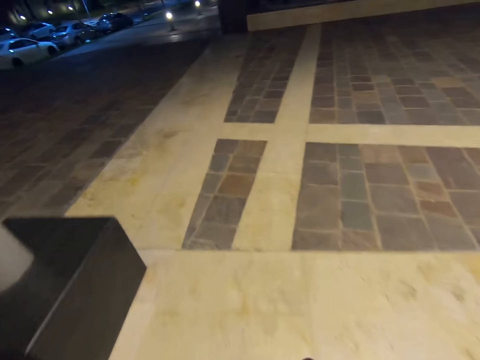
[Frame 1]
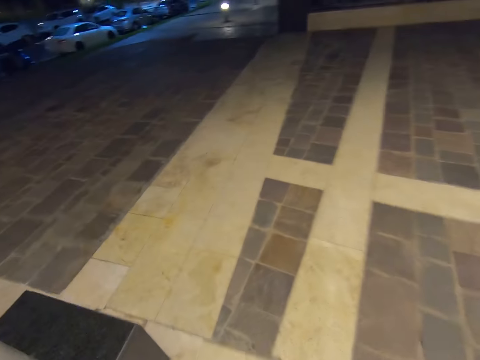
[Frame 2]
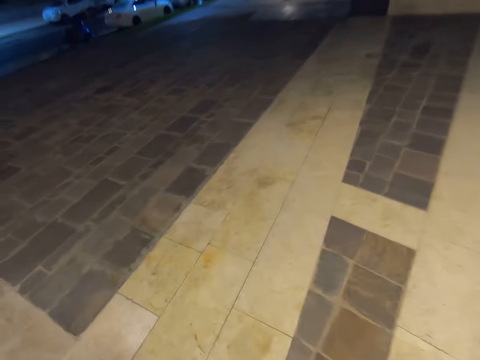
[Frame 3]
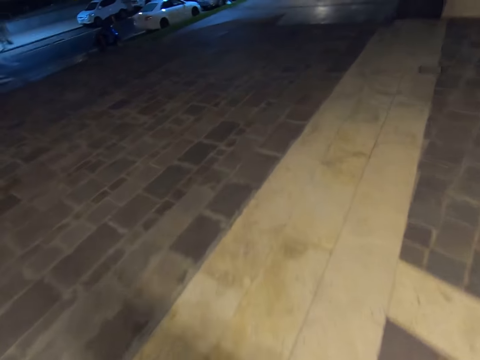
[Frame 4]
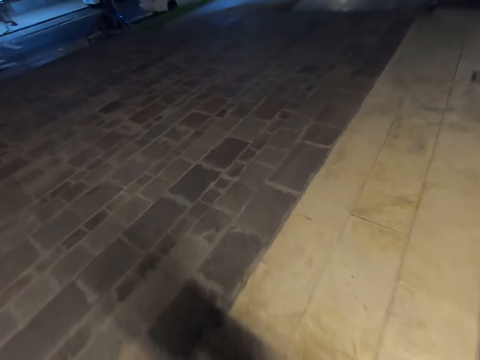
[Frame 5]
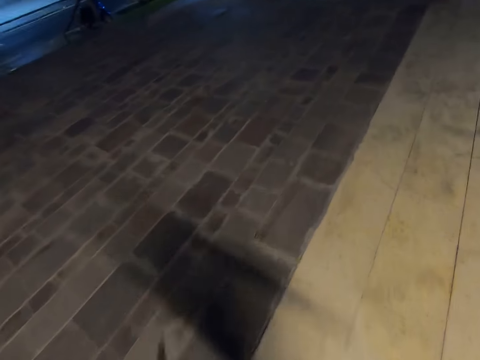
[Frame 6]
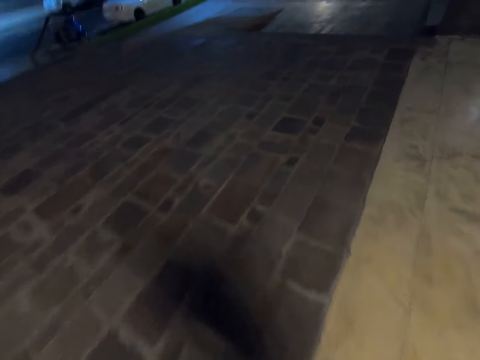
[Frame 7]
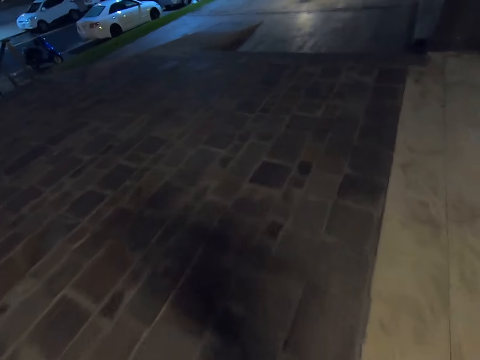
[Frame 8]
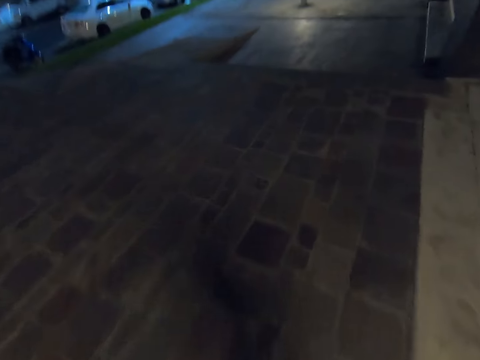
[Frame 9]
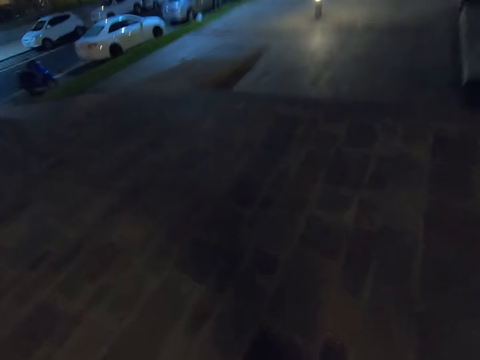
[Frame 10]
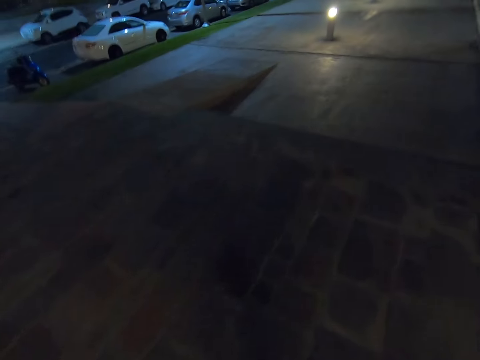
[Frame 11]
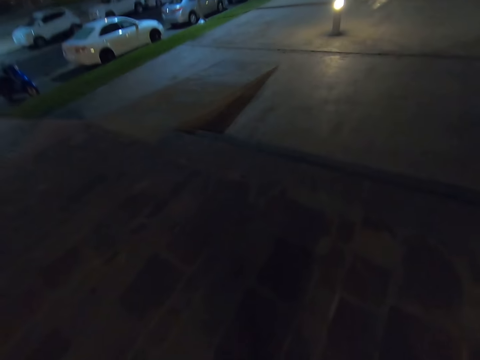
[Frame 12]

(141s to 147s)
The camera wearer walks towards a street.

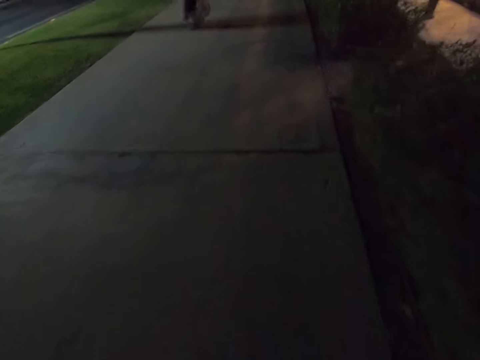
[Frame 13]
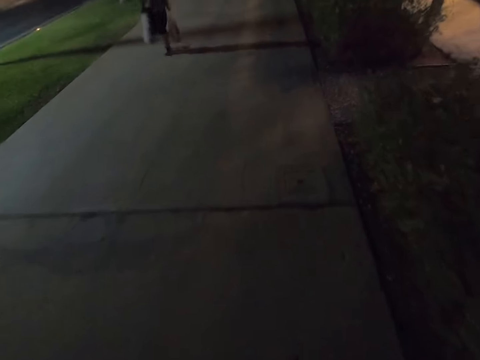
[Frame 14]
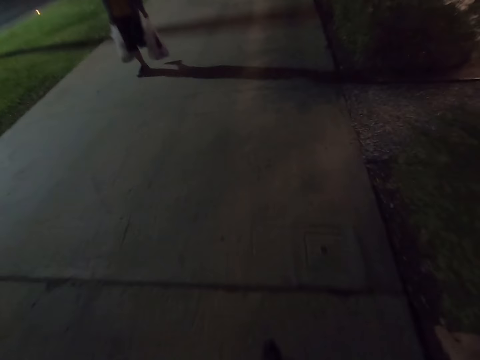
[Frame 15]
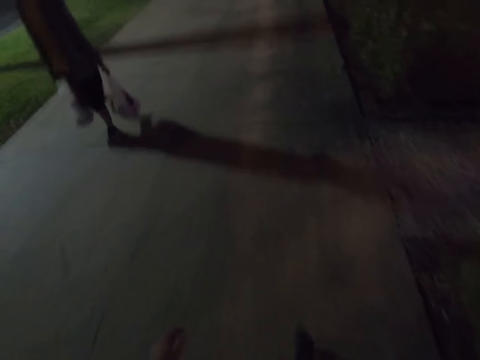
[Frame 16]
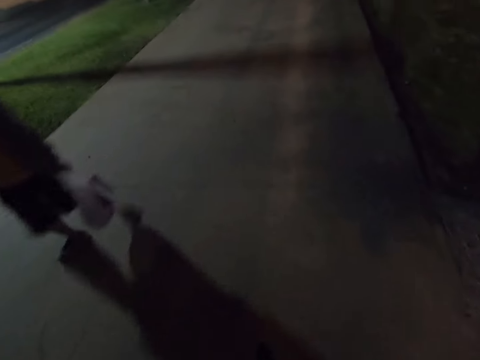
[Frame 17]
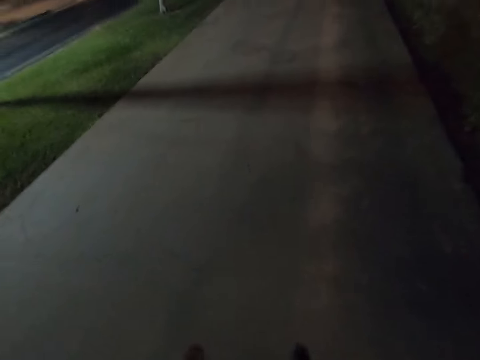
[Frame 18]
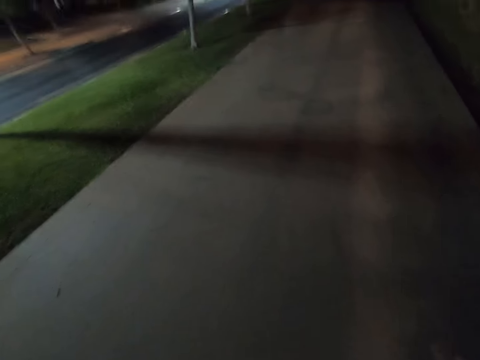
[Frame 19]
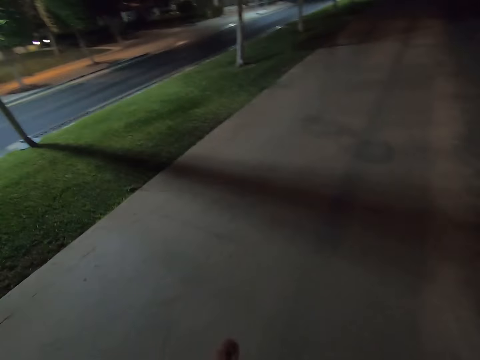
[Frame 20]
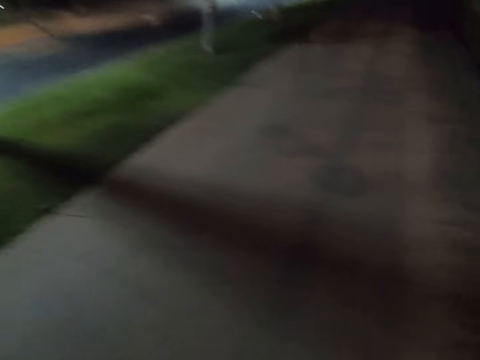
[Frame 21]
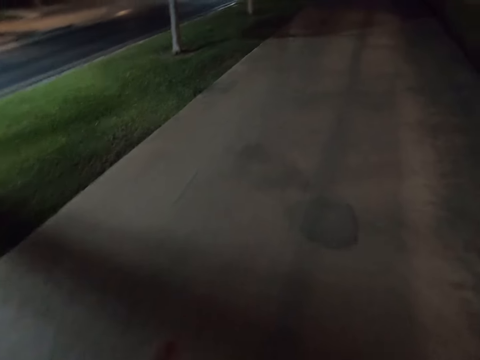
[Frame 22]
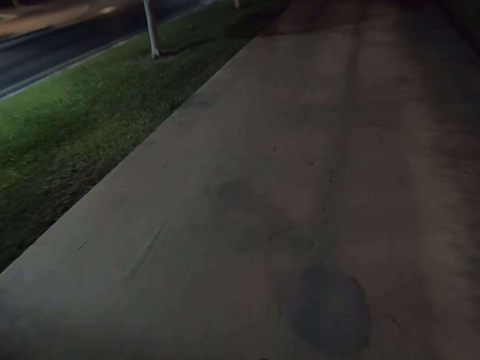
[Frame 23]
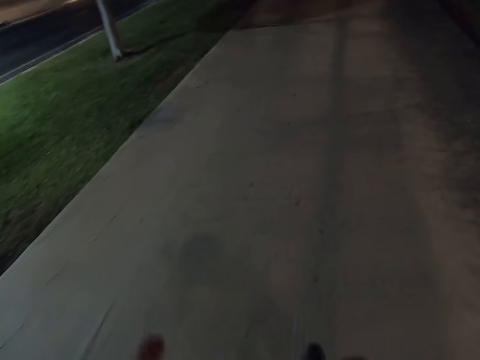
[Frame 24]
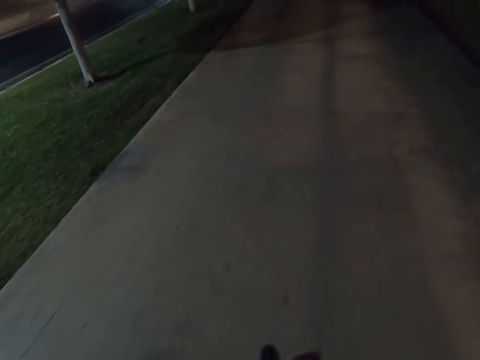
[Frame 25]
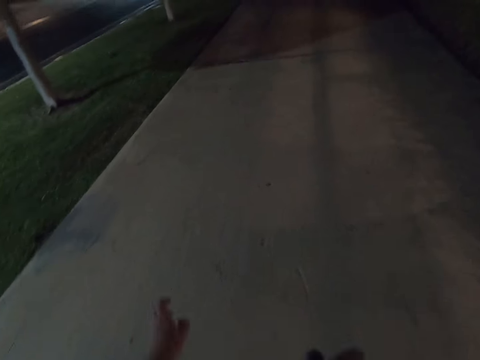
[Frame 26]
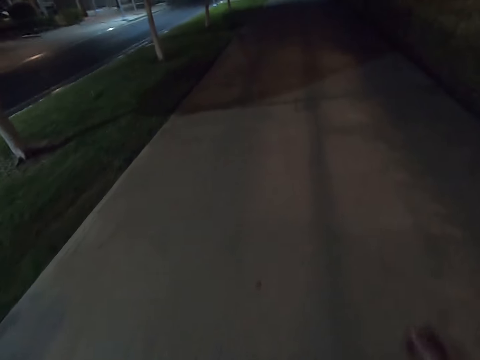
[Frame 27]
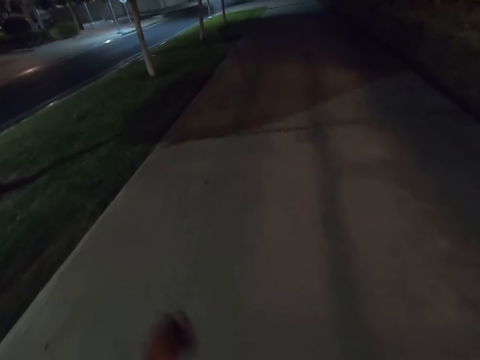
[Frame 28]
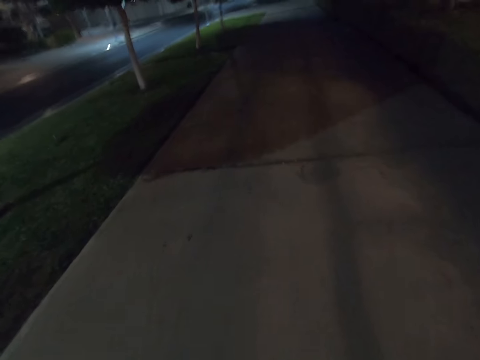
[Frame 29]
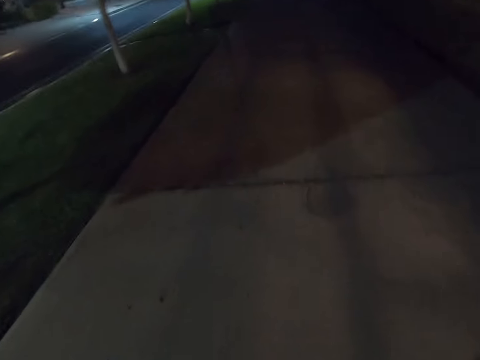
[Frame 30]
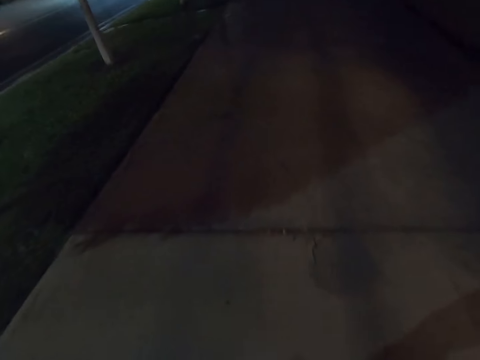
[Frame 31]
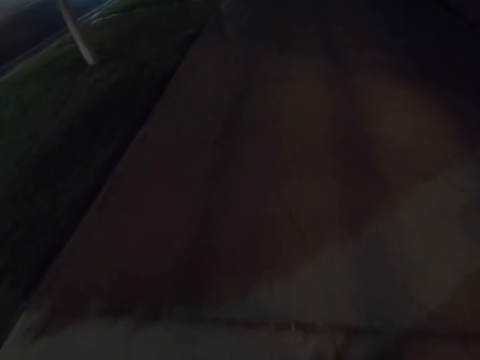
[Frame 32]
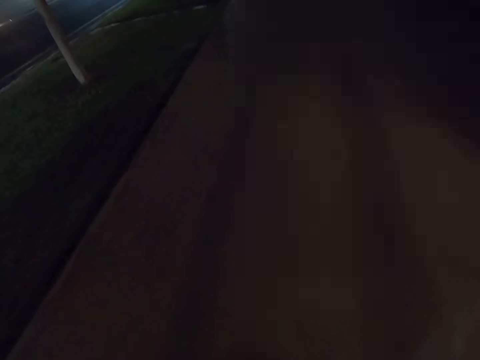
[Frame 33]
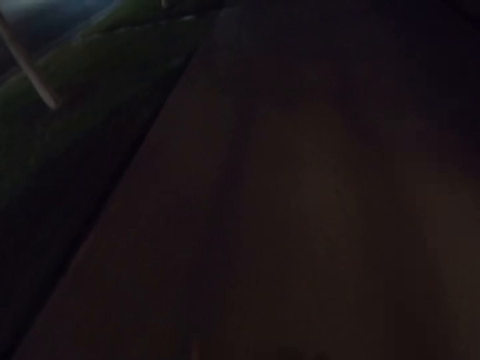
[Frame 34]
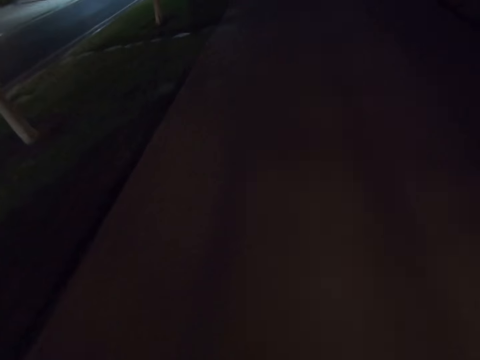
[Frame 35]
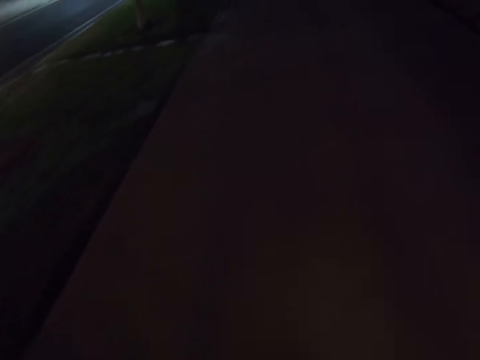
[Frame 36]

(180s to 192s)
A boy walks past.

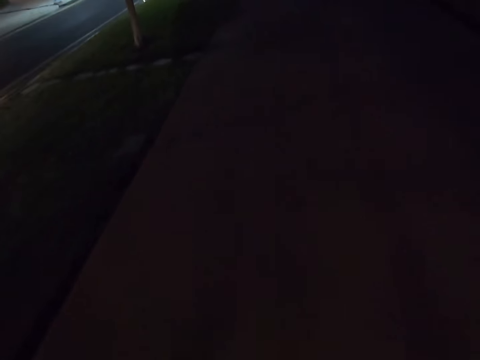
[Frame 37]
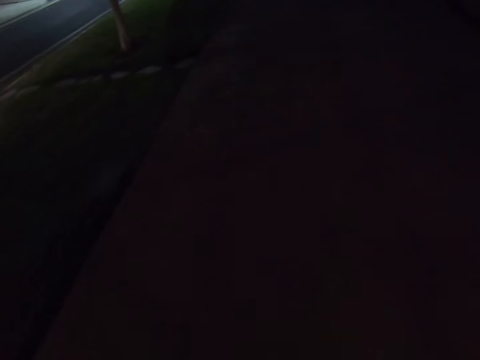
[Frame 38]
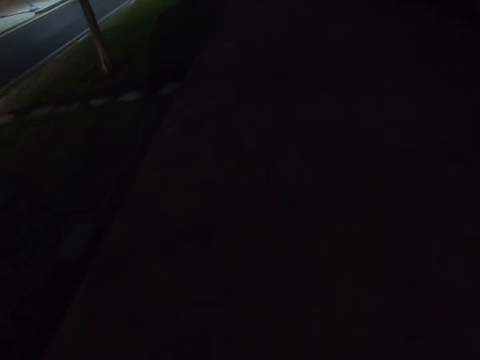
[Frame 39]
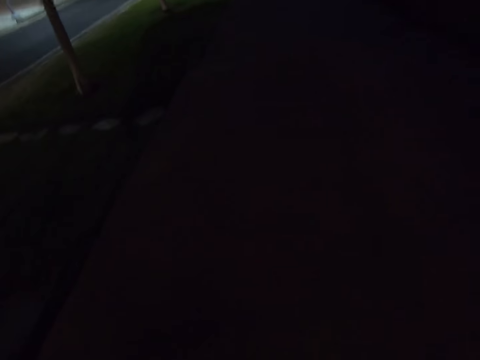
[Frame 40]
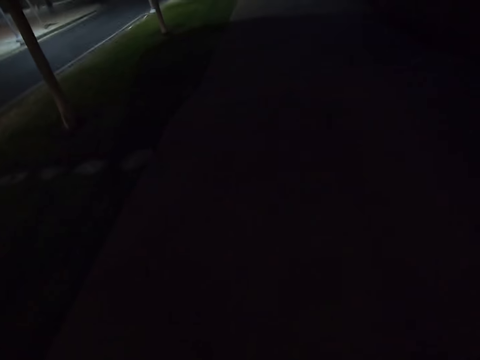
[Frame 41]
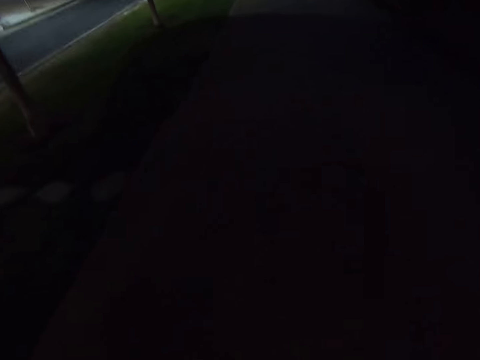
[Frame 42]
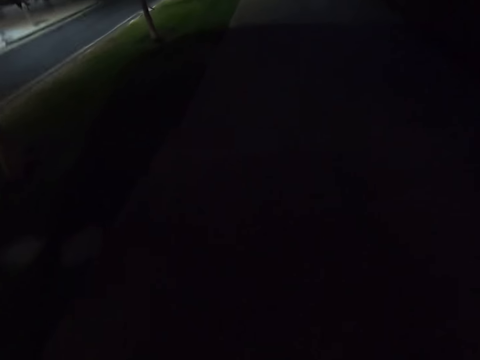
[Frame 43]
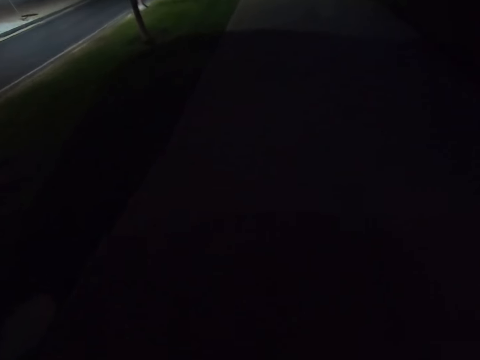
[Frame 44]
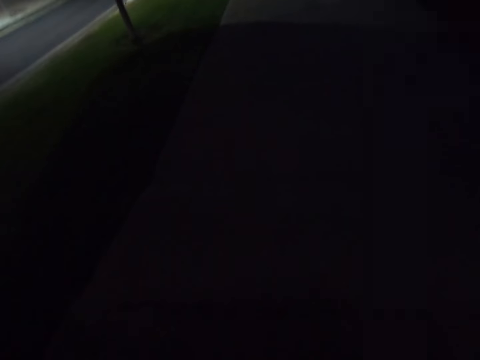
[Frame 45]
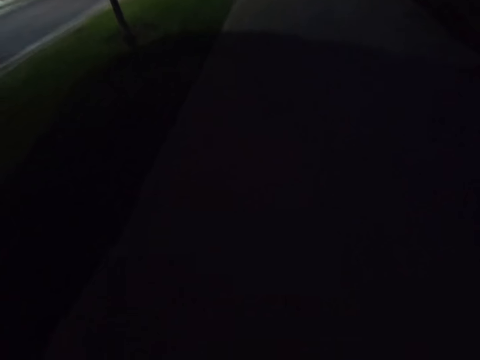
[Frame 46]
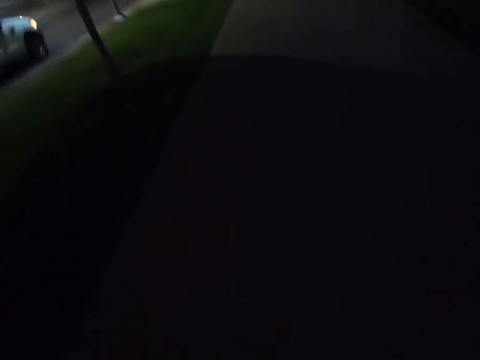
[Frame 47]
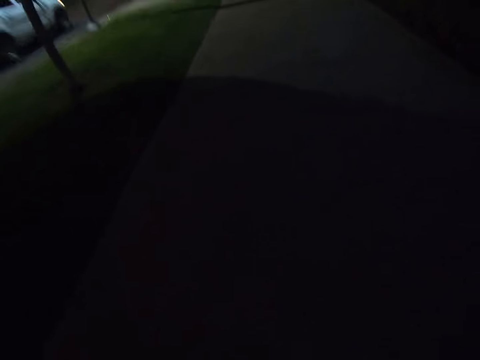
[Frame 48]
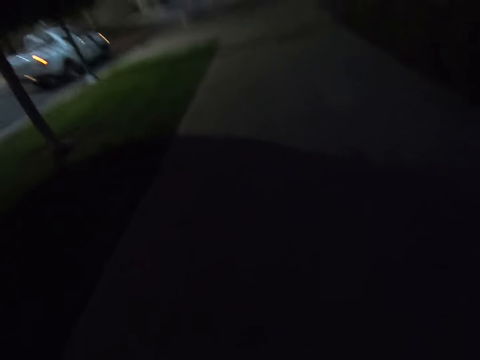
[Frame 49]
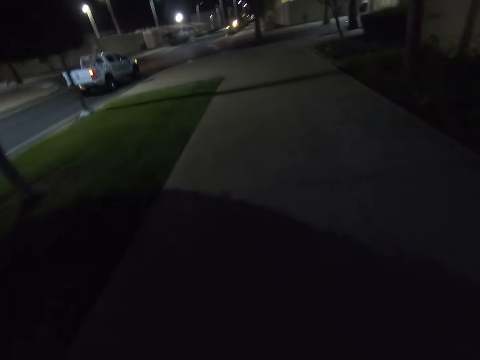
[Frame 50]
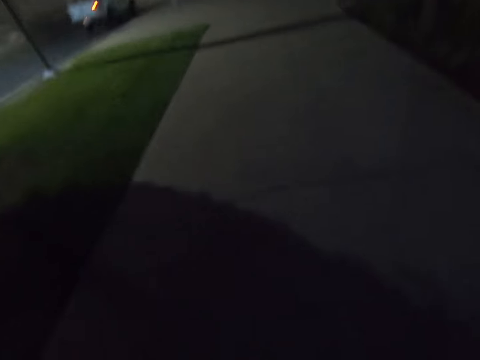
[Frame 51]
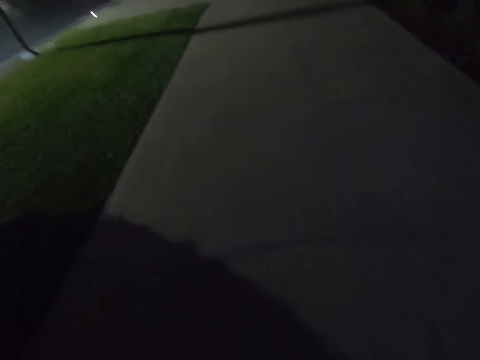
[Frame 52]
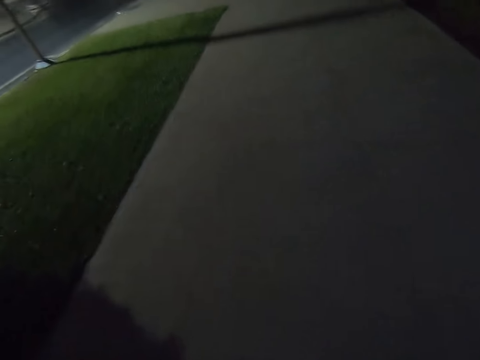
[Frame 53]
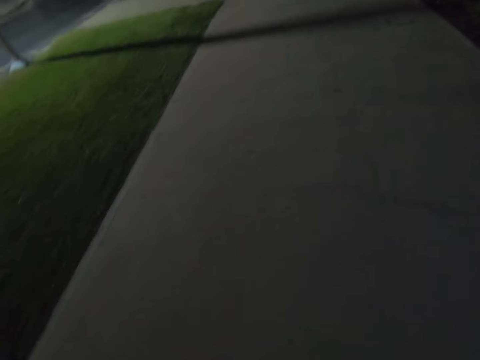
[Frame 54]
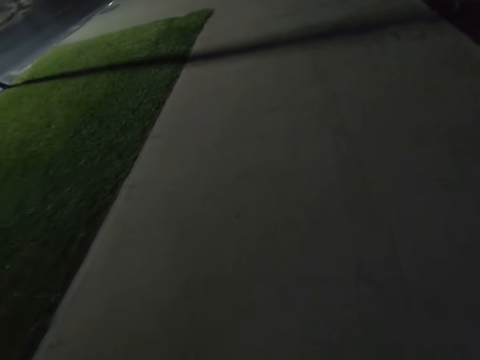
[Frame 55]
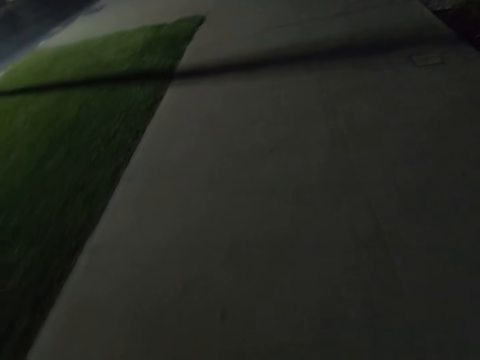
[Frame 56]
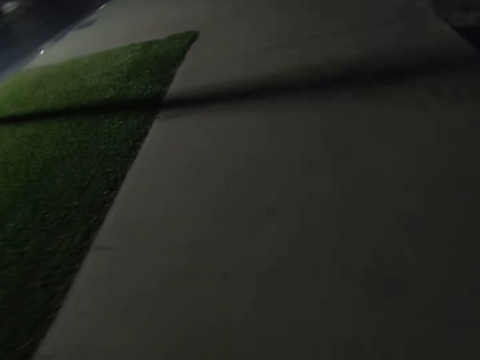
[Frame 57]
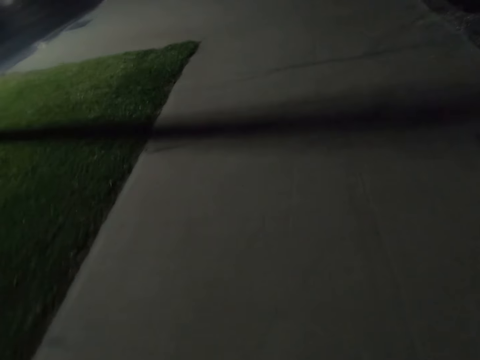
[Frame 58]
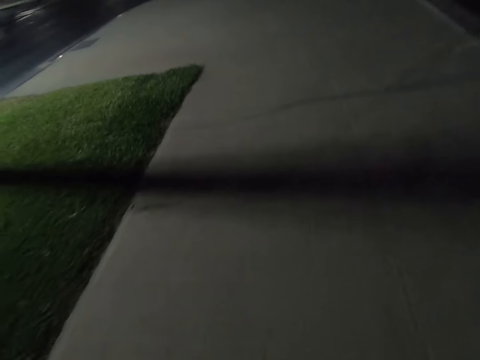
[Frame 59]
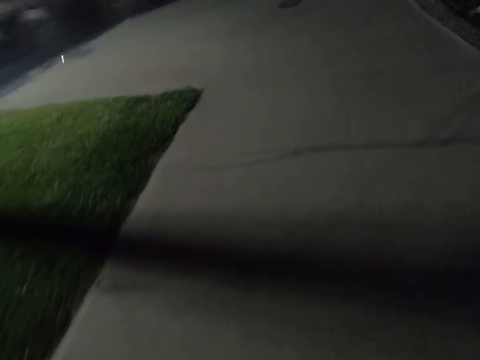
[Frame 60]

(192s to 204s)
A white car drives past.
